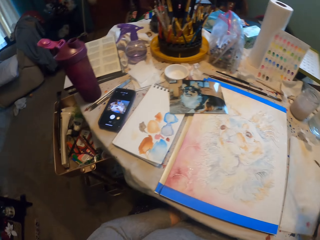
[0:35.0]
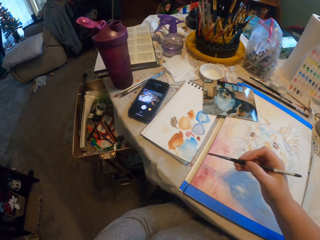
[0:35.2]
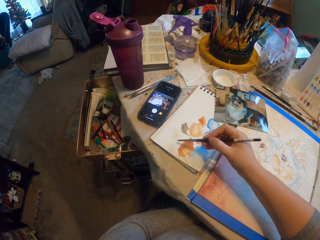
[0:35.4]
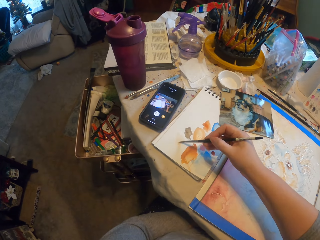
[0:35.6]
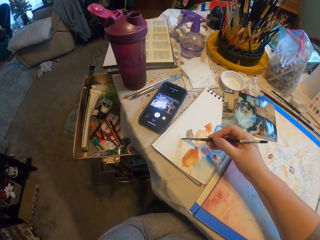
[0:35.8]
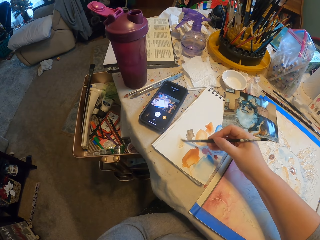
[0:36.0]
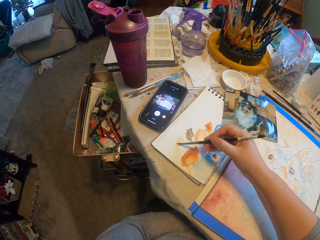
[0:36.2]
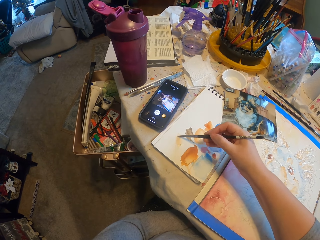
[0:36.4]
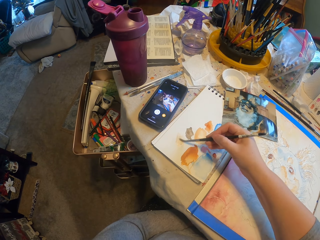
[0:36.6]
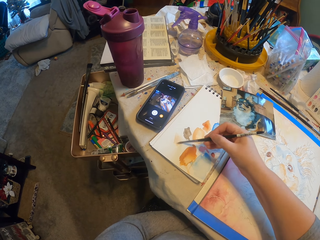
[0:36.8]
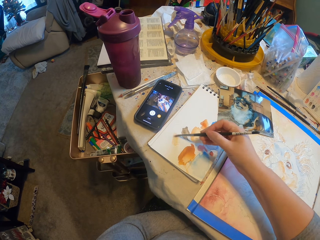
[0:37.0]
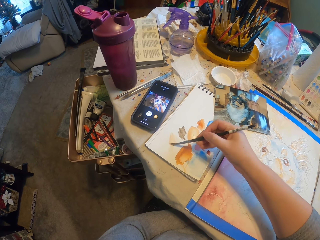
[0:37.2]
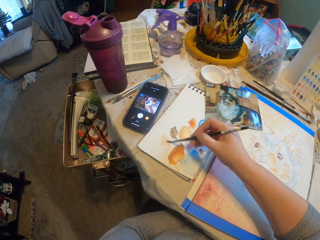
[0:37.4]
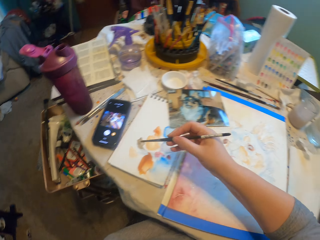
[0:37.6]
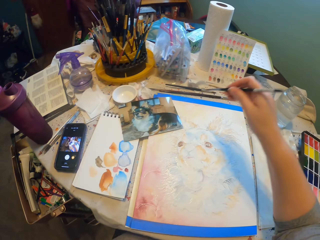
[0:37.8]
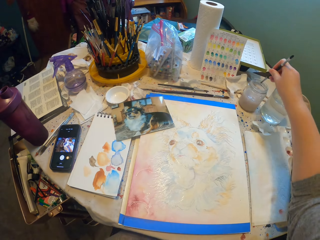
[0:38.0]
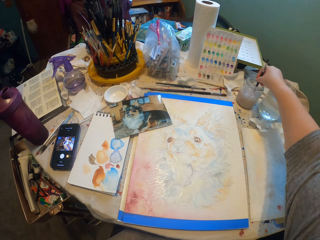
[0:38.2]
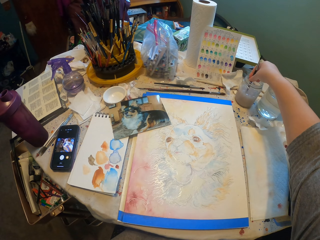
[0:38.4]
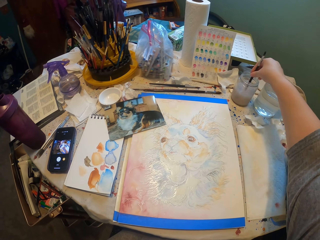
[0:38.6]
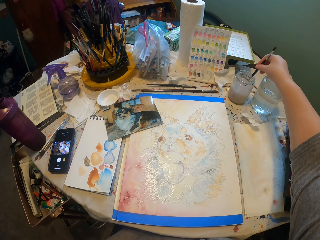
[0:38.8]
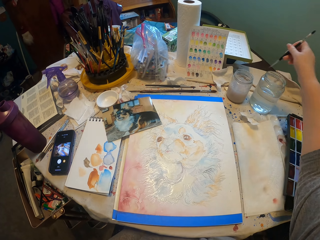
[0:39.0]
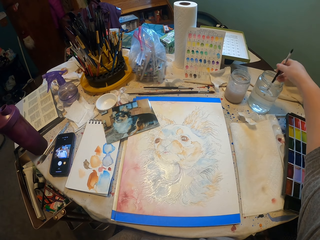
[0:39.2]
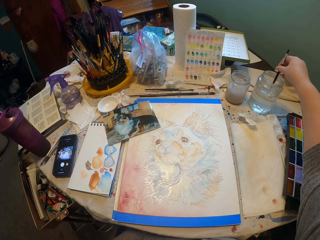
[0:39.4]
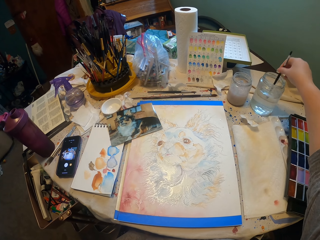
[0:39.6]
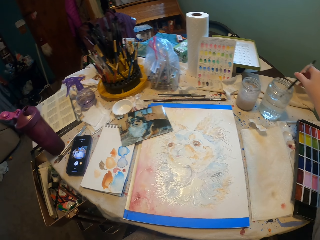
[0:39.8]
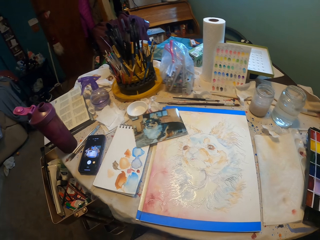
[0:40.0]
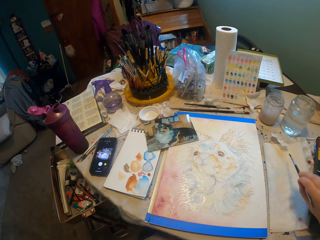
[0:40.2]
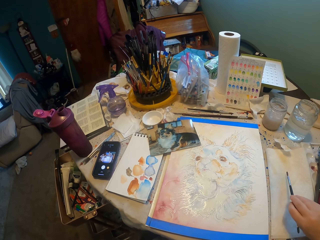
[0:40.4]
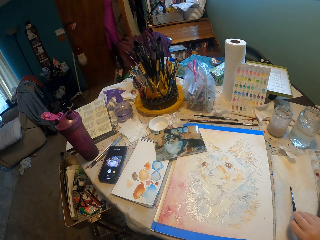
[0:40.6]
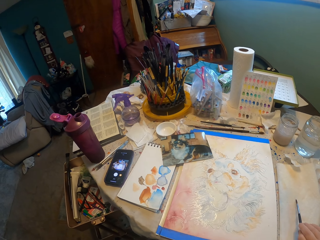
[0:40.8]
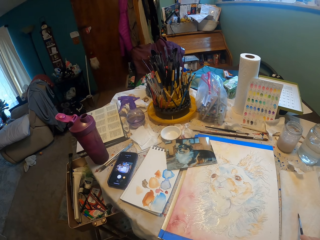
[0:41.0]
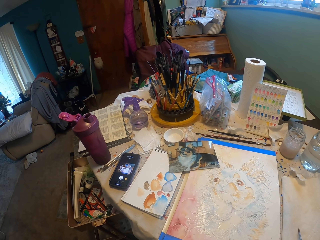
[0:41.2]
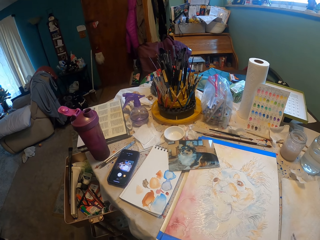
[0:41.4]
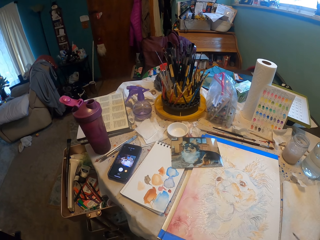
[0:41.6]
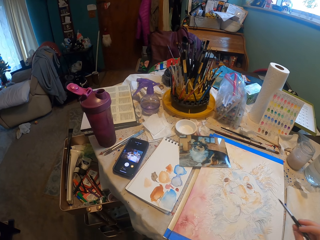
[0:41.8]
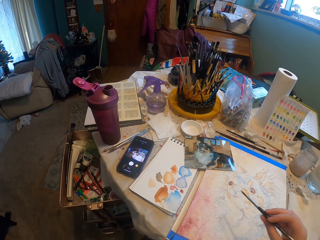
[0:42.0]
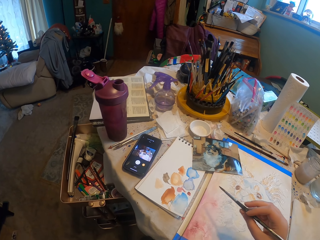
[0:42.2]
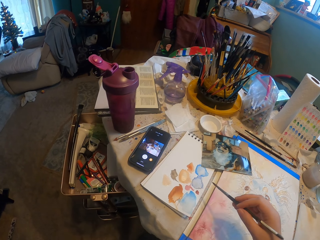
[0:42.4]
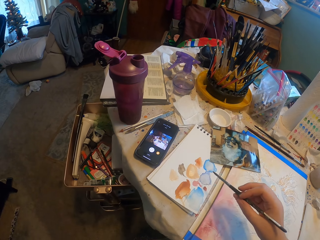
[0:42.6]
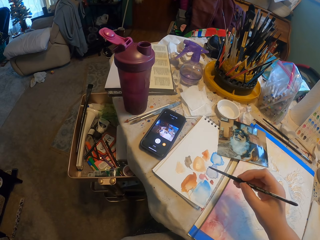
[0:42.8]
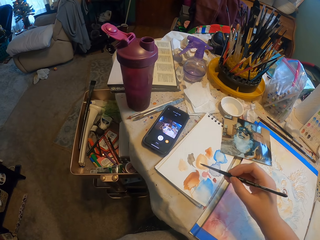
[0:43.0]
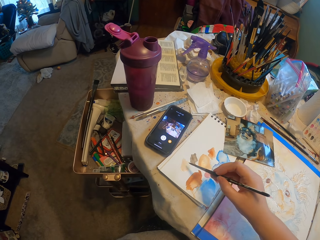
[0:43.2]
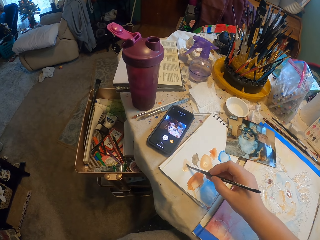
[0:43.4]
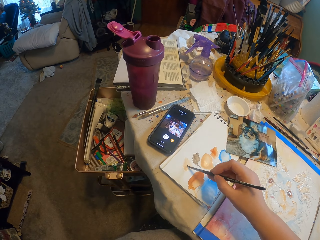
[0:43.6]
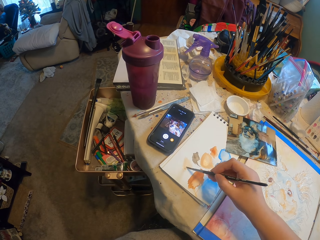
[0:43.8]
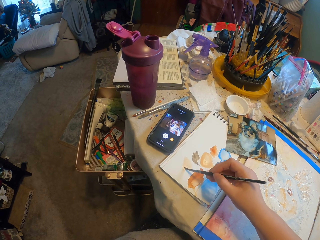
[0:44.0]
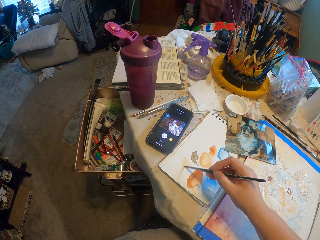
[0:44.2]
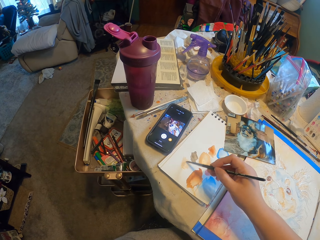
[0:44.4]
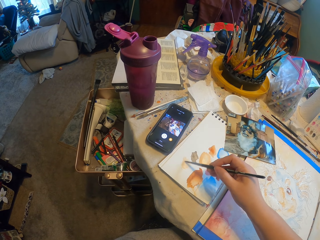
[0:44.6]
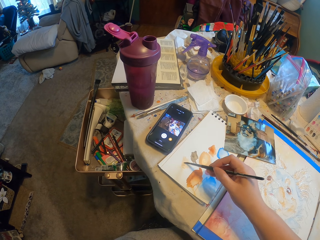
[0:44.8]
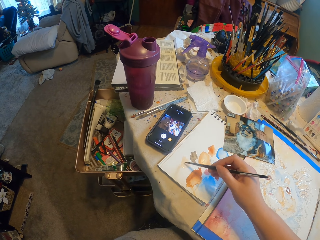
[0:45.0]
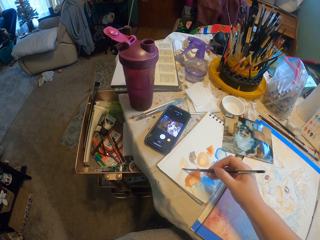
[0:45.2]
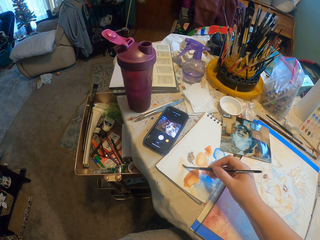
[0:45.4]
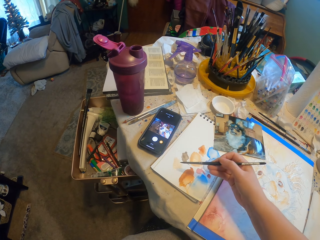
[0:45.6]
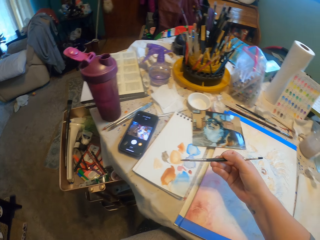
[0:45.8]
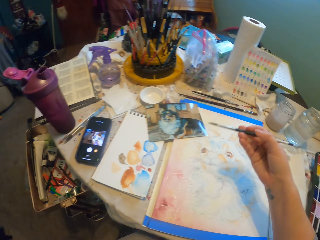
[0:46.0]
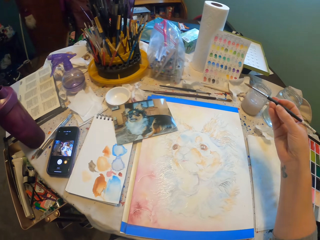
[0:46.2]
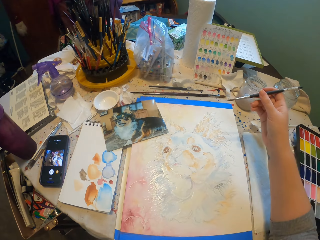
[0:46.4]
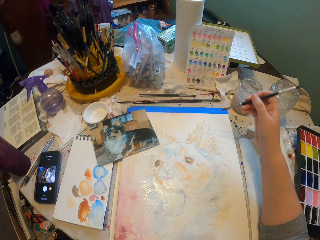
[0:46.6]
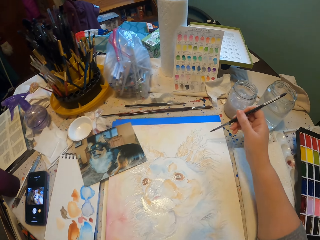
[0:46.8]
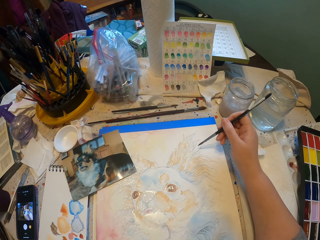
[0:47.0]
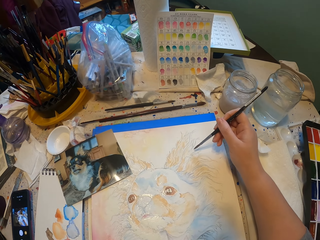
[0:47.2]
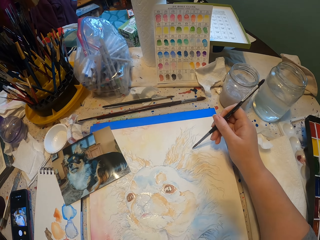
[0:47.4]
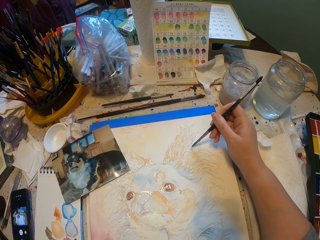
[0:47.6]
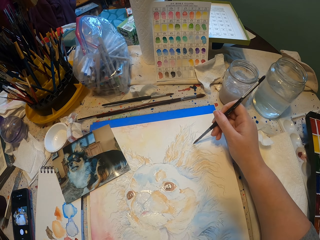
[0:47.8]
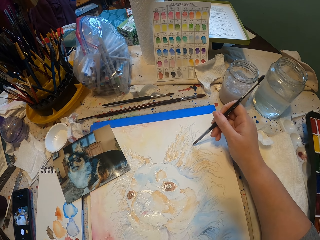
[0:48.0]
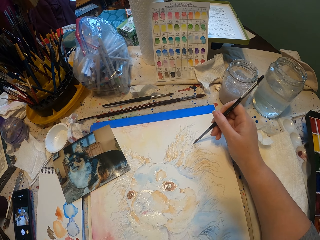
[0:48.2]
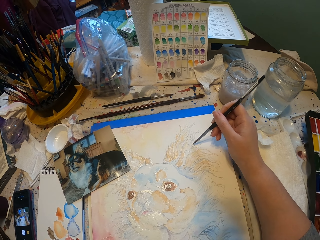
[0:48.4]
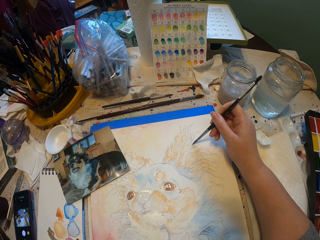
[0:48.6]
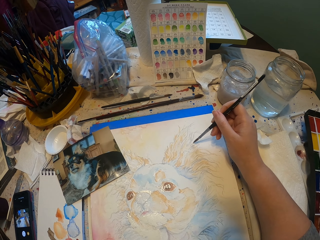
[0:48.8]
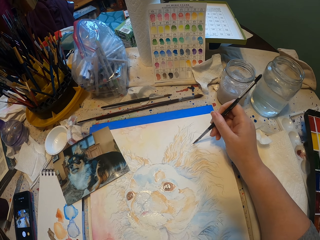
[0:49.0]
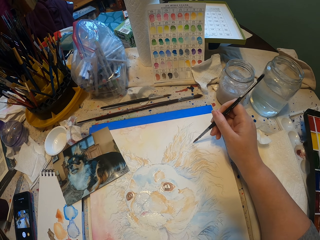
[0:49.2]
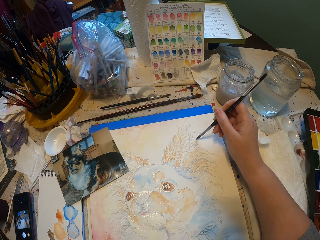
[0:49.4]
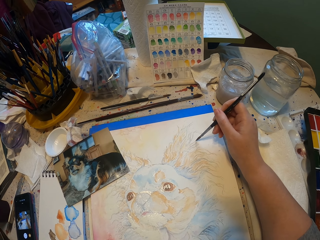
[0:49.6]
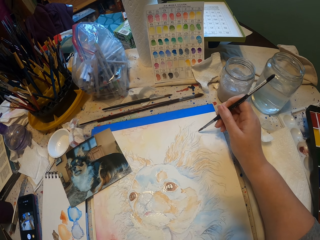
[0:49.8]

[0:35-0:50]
The camera wearer picks the paint in the palette. They rub the brush on the watercolor. They rub the brush on a paper. They dip the painting brush in water. They dip the painting brush in the water again. They dry the excess water with a tissue. They wipe the brush on the paper. They mix the water and paint using the brush. They rub the brush on the paper. They paint the art.

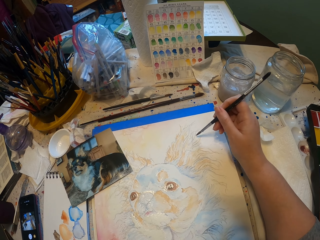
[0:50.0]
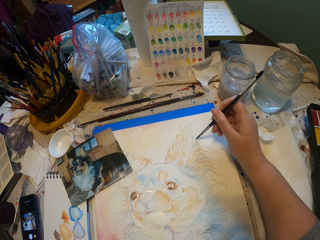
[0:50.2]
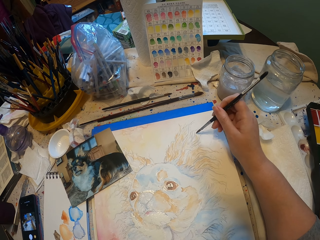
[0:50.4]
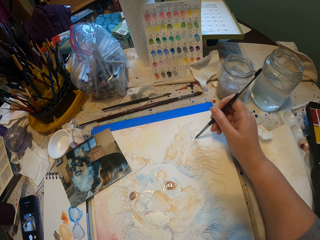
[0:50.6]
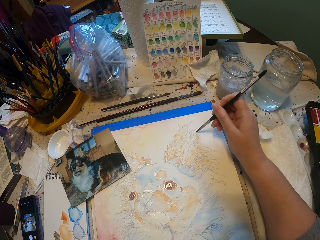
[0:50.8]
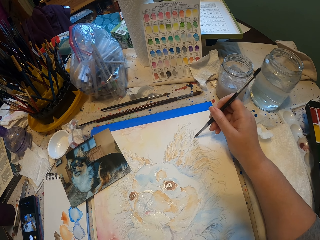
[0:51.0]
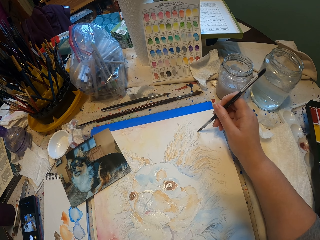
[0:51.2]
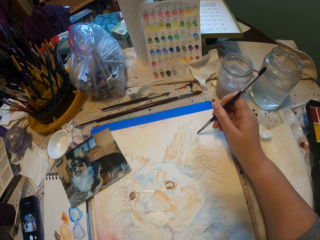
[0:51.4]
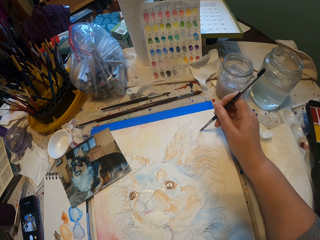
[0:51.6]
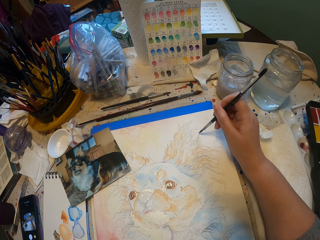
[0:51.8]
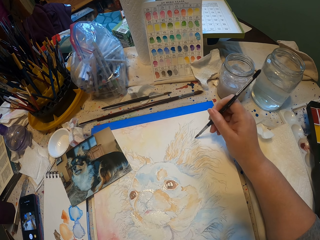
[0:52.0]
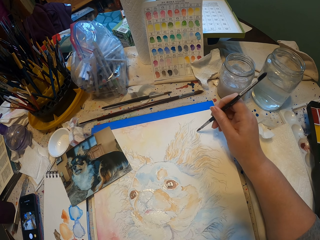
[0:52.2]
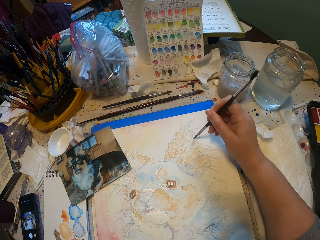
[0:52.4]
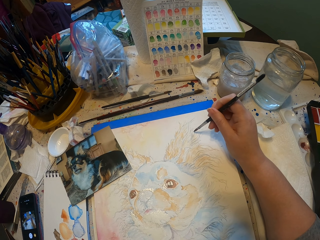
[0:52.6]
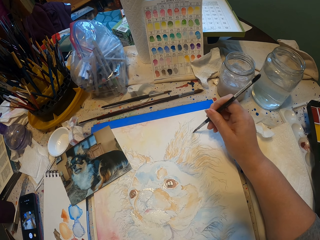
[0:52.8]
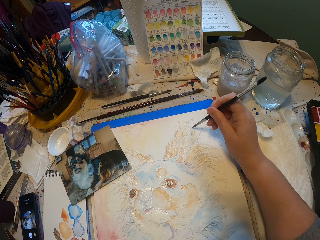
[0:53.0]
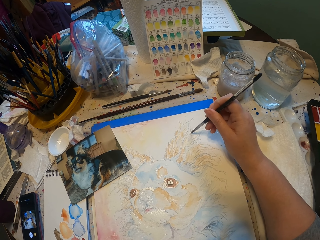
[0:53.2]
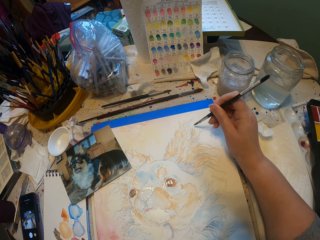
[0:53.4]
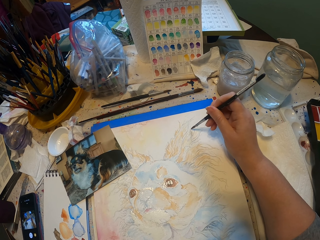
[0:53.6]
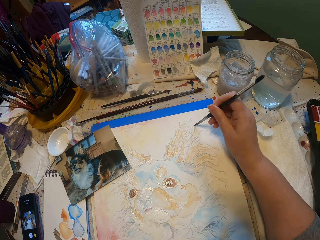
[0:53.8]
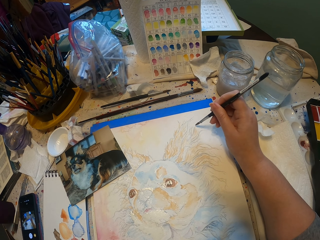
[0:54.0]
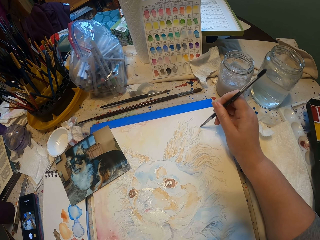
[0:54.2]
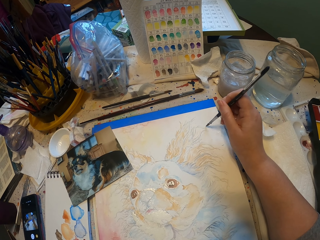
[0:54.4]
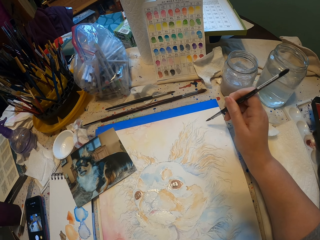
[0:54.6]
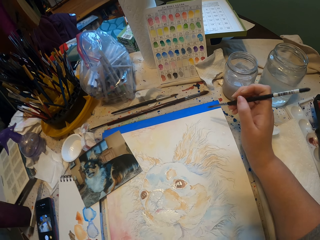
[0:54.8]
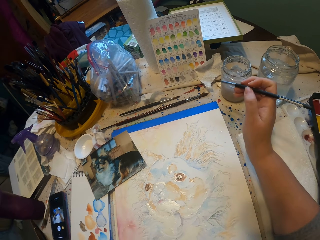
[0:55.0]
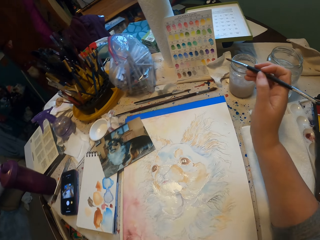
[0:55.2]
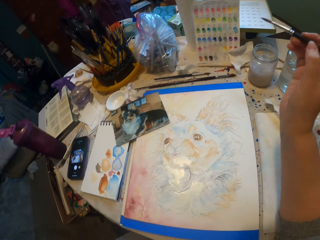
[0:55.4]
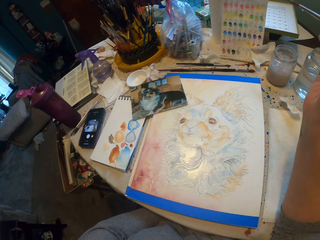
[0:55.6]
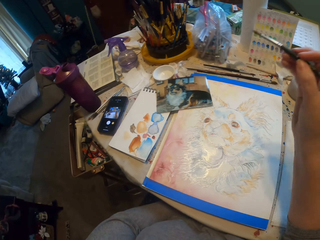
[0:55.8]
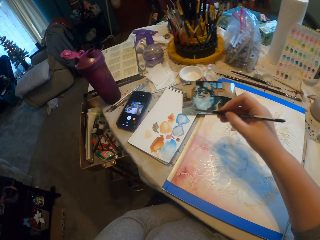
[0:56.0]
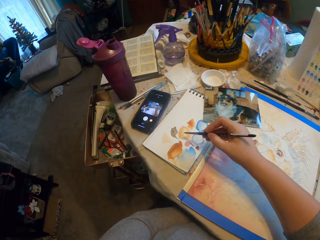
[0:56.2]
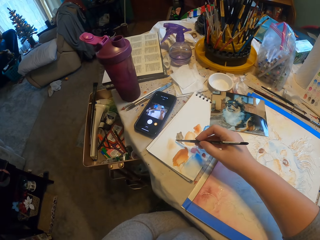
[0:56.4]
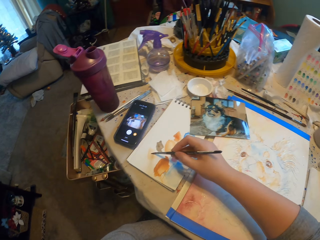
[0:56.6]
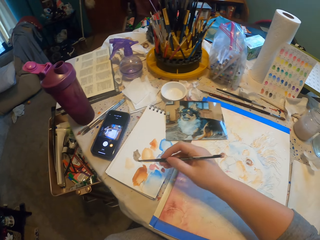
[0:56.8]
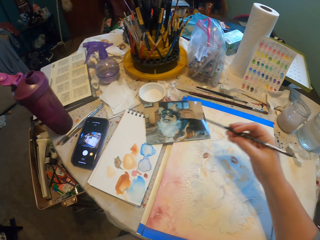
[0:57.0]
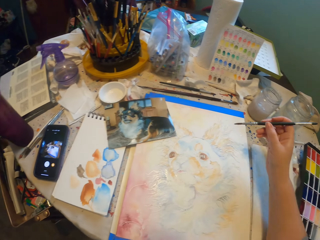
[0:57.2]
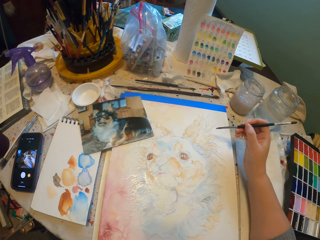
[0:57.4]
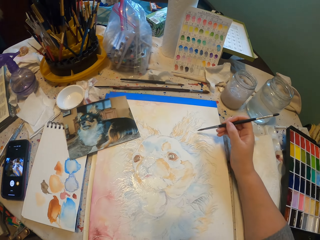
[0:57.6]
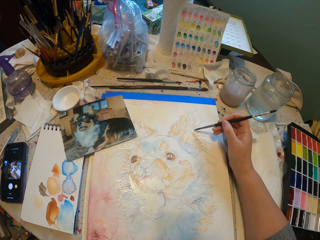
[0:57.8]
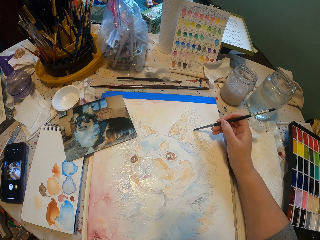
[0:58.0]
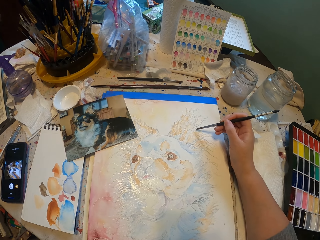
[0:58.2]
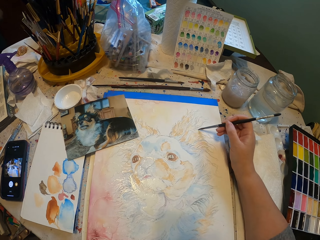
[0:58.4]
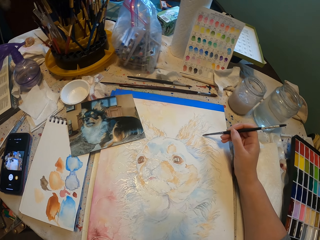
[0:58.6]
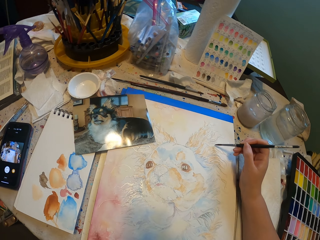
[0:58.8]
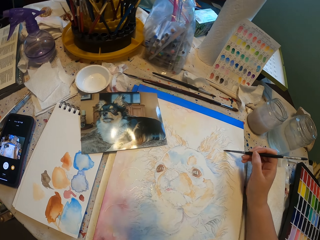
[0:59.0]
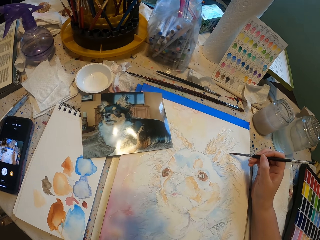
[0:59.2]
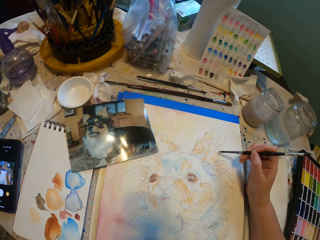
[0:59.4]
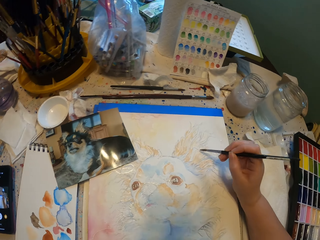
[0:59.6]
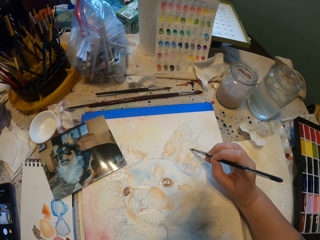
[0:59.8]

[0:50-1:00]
The camera wearer paints on the paper. They pick the color. They rub the brush on the paper. They paint the art.
